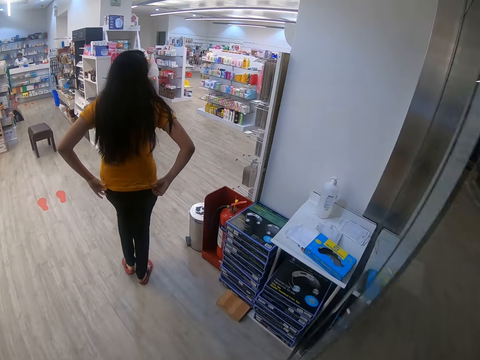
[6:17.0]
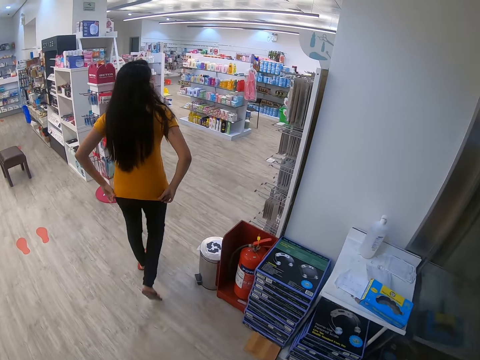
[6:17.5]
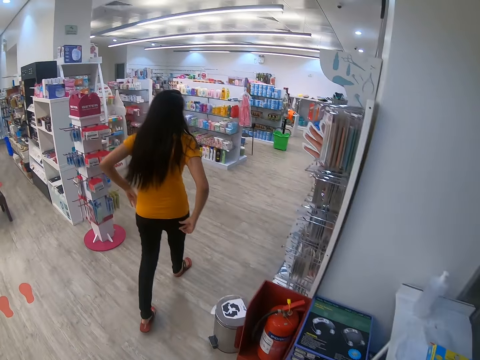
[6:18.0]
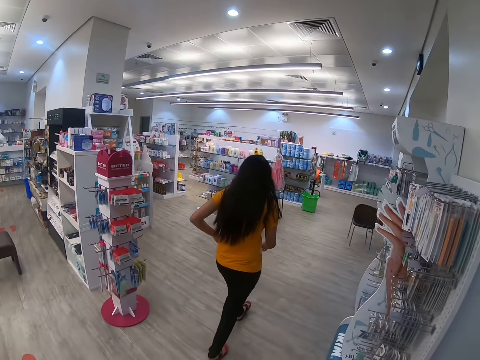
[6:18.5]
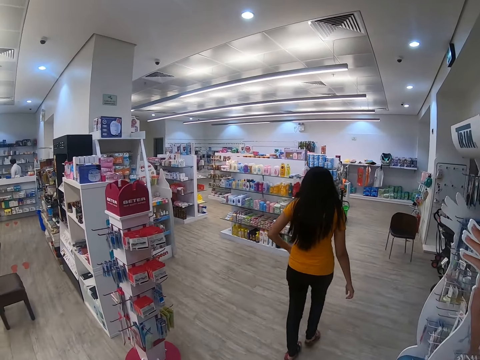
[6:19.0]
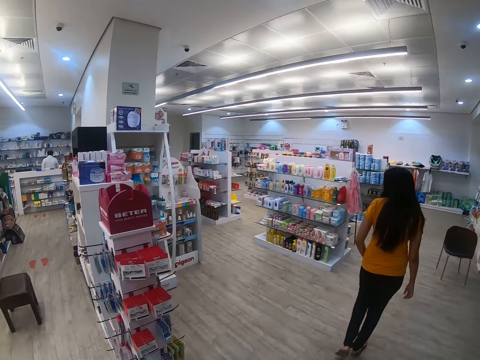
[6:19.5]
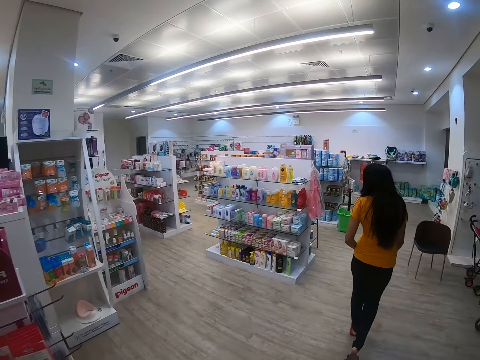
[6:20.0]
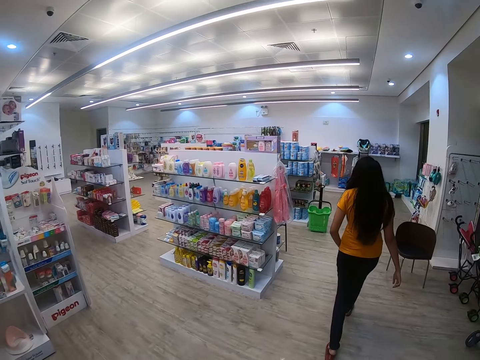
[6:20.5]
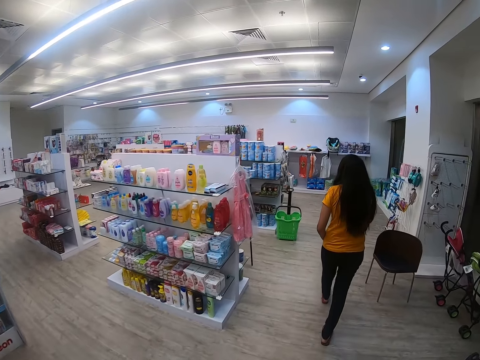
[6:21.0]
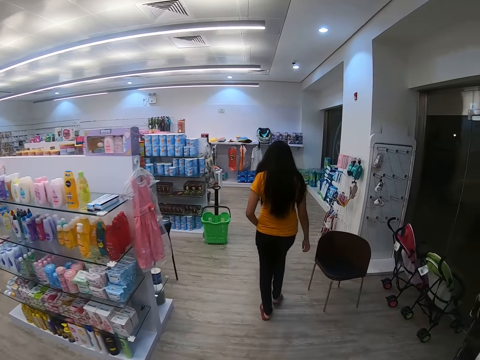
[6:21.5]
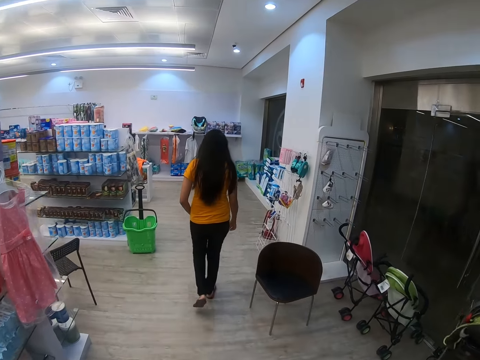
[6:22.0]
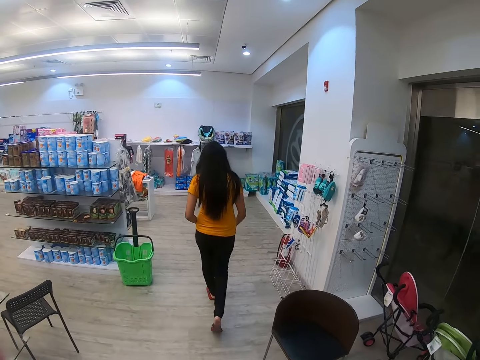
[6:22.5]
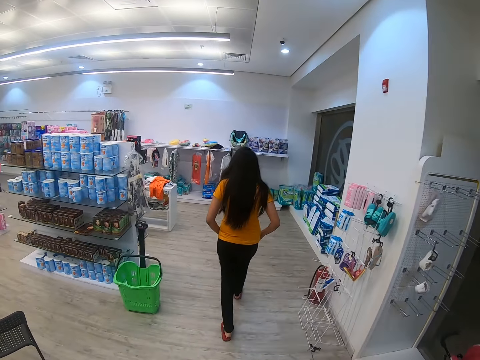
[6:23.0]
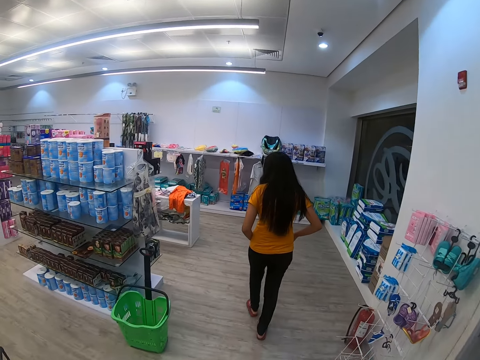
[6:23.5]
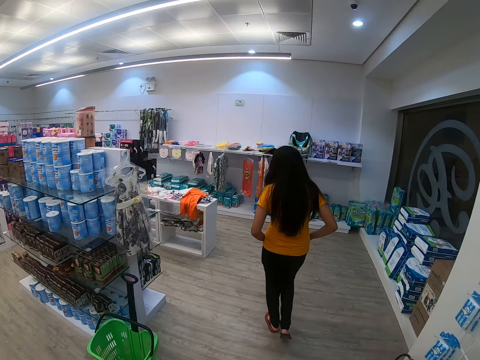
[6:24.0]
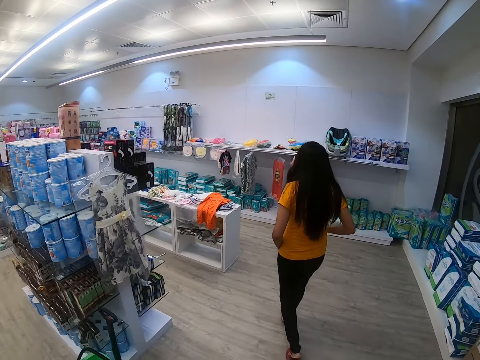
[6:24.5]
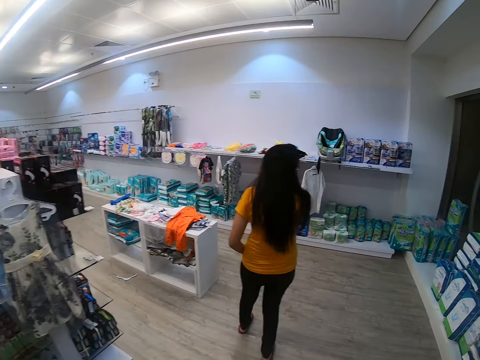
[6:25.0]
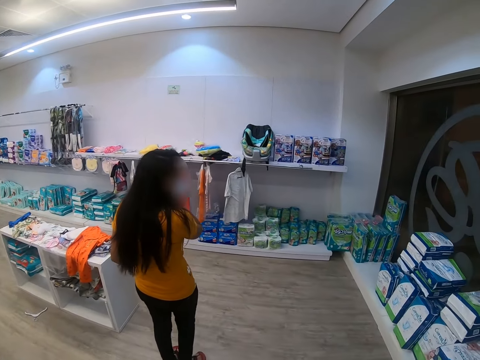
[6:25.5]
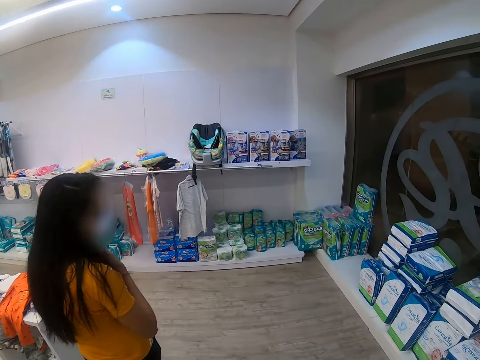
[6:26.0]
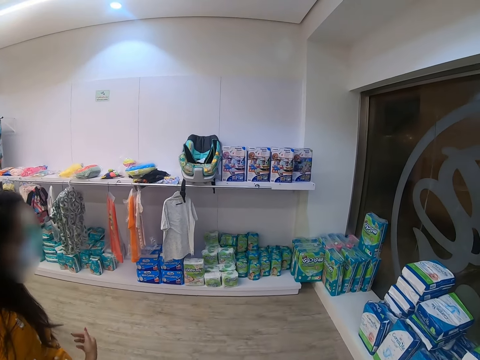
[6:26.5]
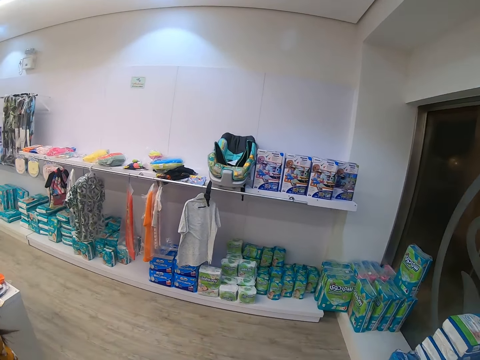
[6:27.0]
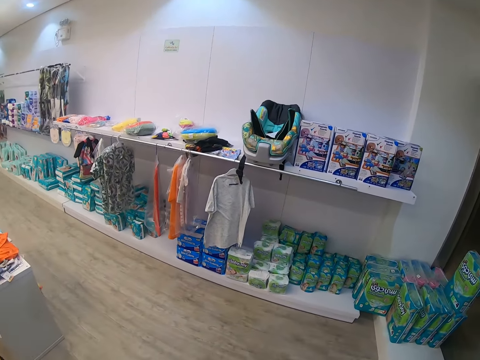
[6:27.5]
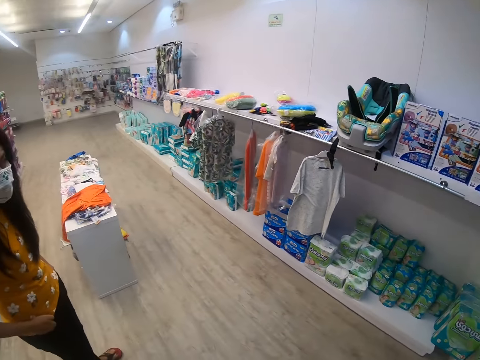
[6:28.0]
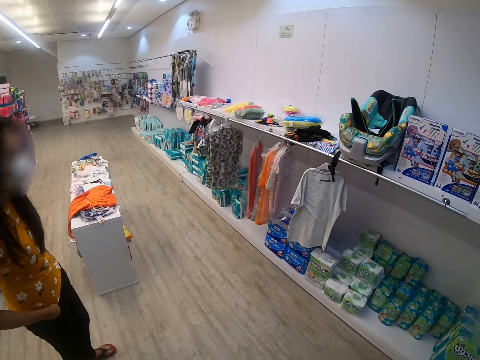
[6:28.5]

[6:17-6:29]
The camera wearer walks around the supermarket. A person straightens a blouse. The person walks in the supermarket. The person touches the face. The camera wearer looks around.

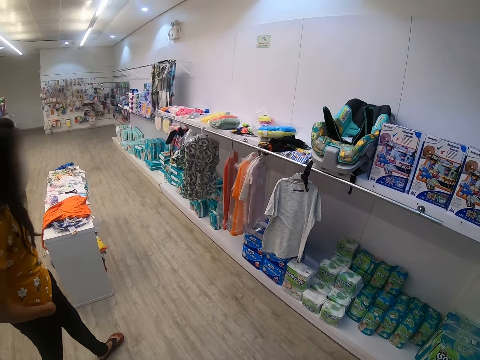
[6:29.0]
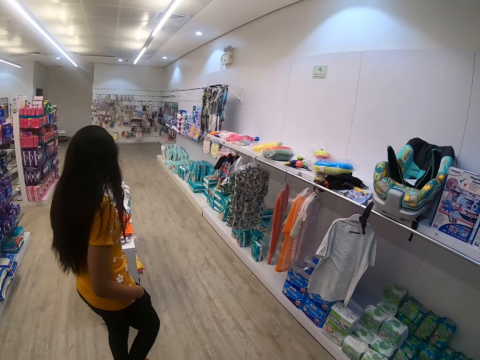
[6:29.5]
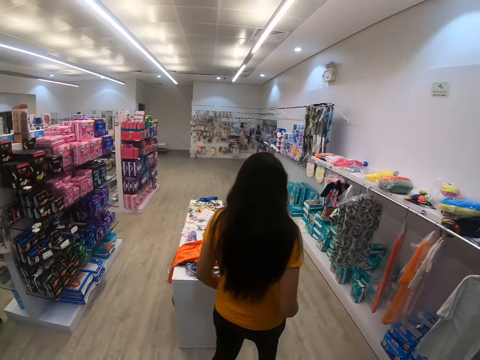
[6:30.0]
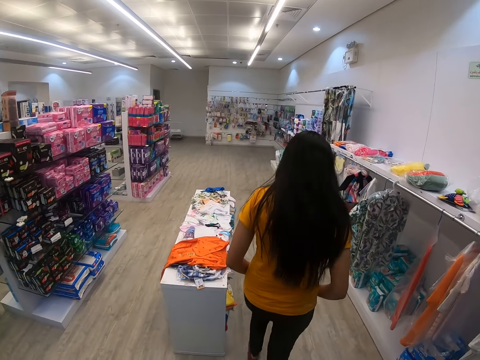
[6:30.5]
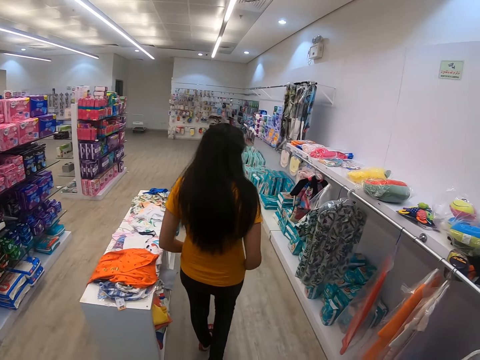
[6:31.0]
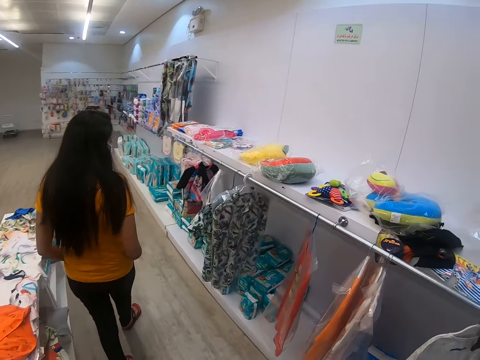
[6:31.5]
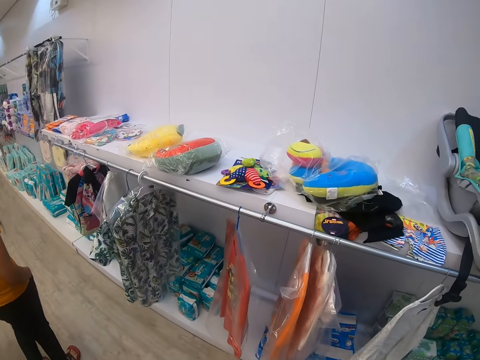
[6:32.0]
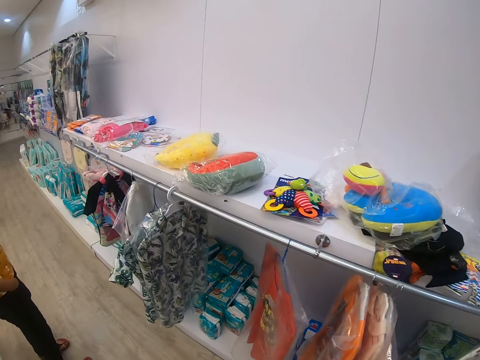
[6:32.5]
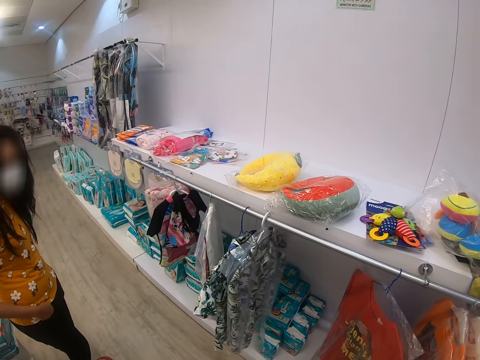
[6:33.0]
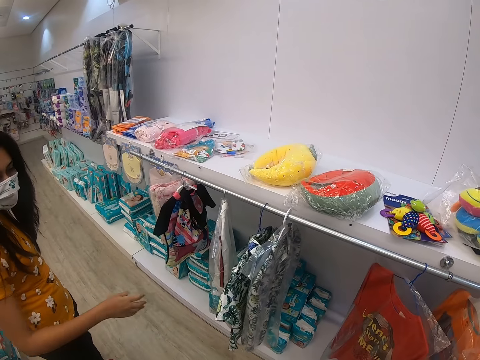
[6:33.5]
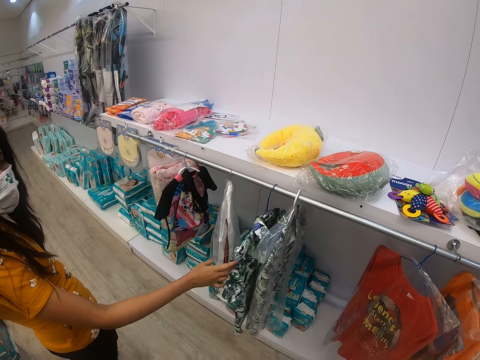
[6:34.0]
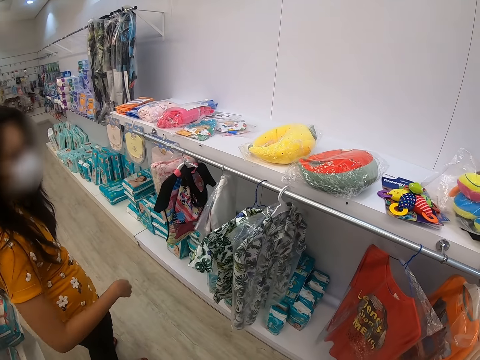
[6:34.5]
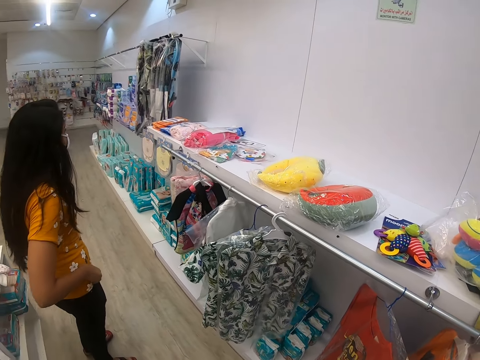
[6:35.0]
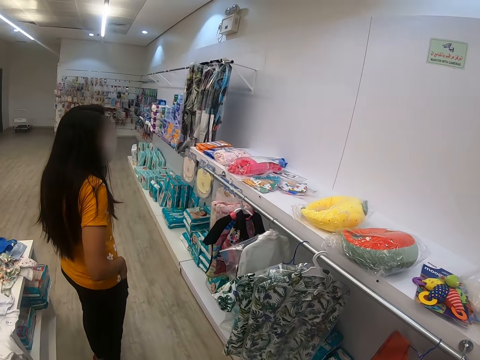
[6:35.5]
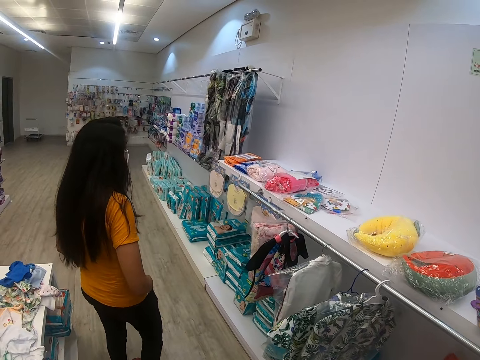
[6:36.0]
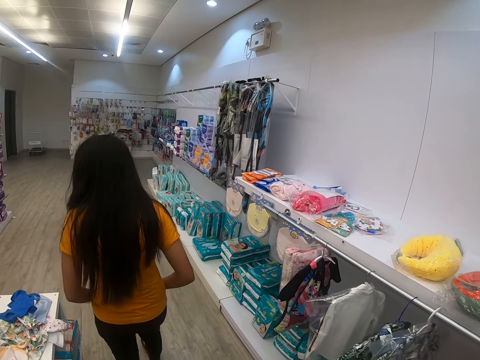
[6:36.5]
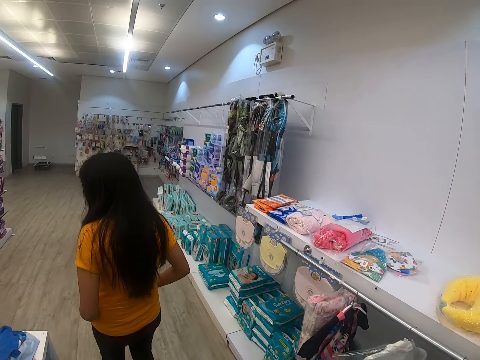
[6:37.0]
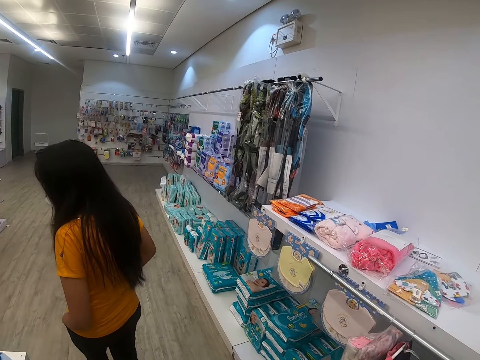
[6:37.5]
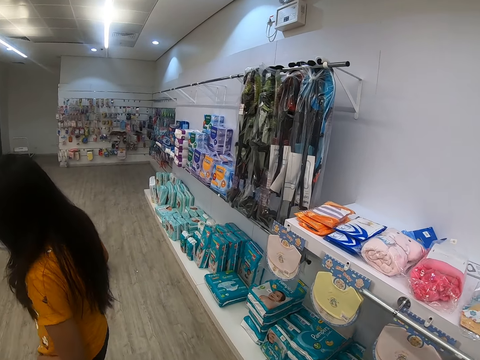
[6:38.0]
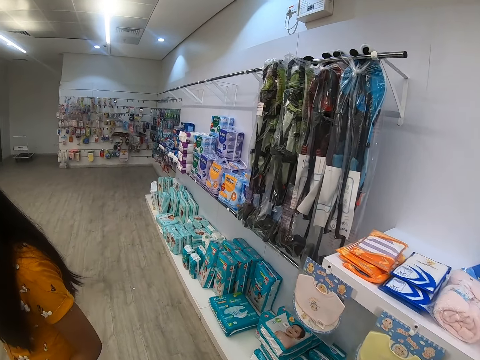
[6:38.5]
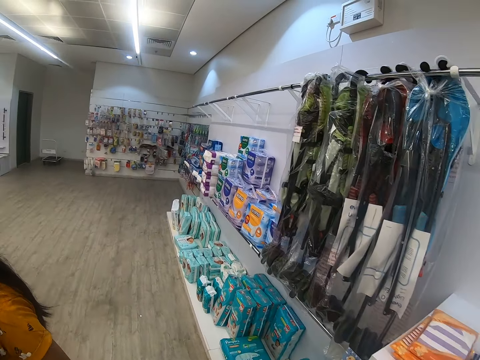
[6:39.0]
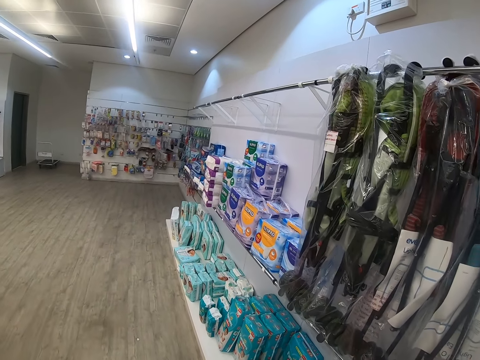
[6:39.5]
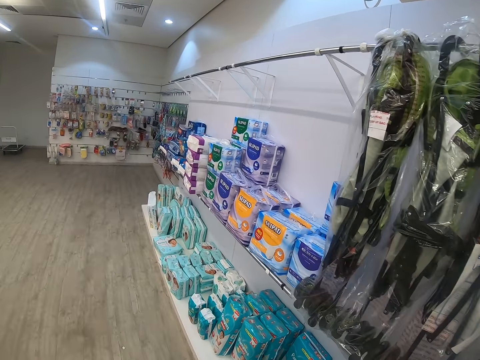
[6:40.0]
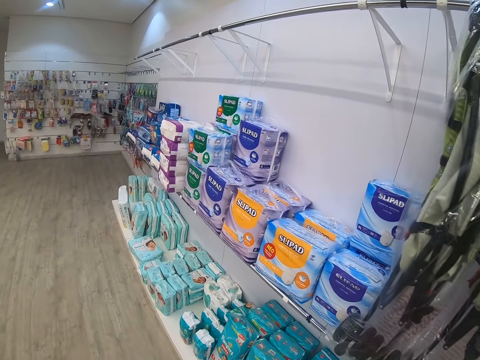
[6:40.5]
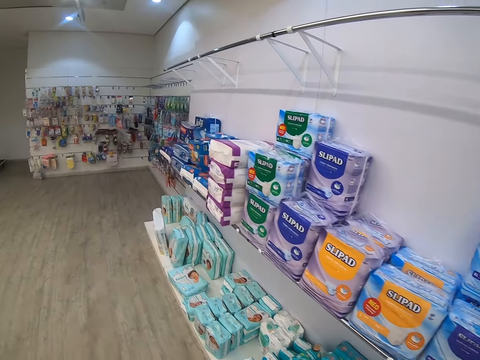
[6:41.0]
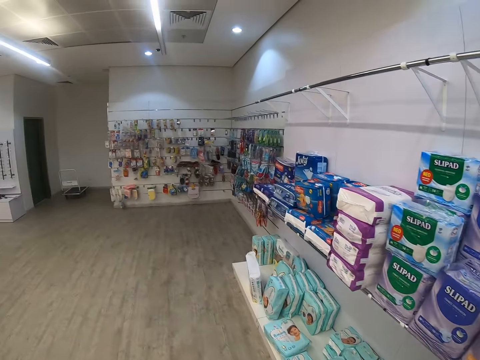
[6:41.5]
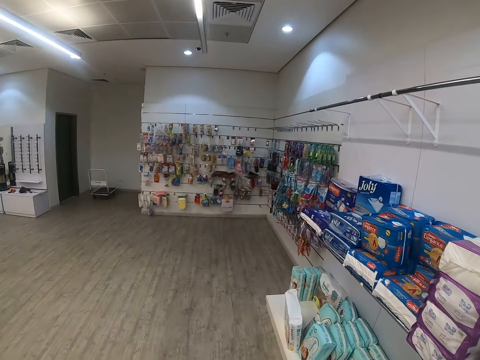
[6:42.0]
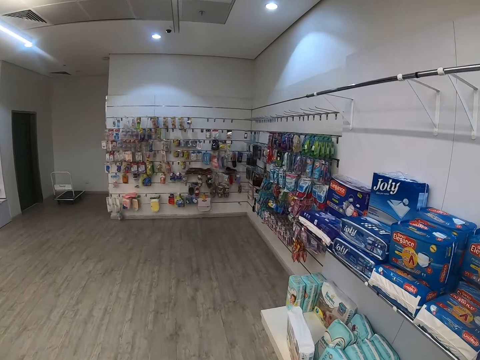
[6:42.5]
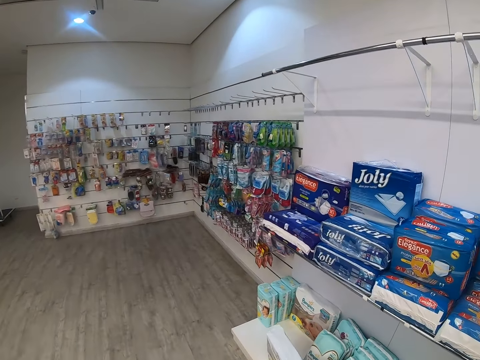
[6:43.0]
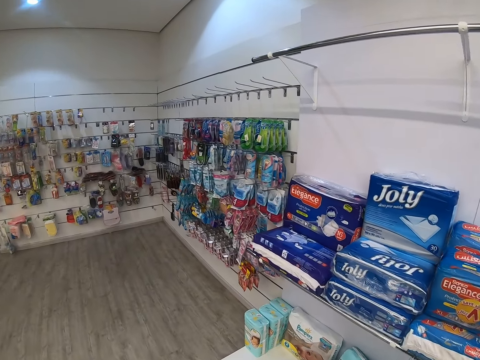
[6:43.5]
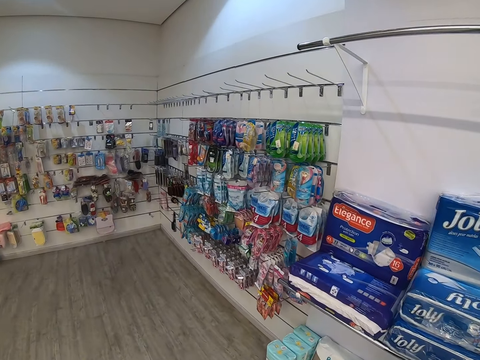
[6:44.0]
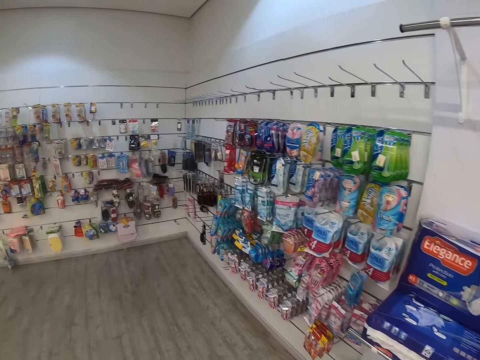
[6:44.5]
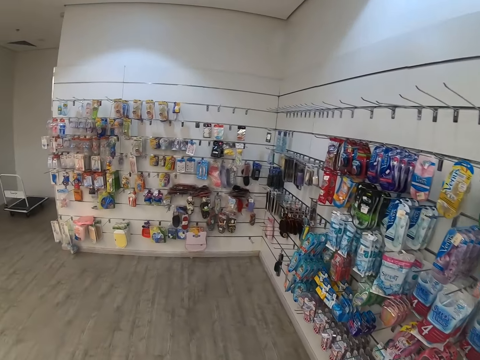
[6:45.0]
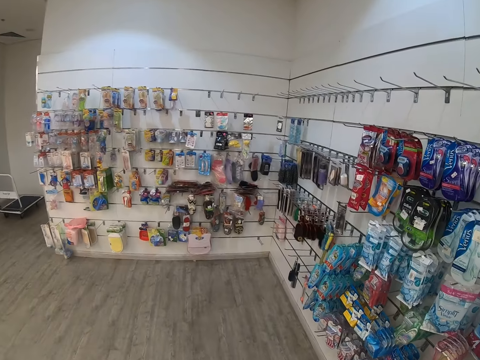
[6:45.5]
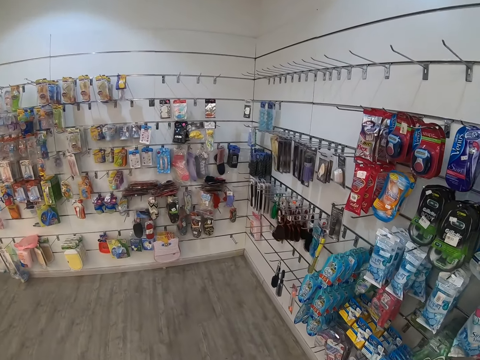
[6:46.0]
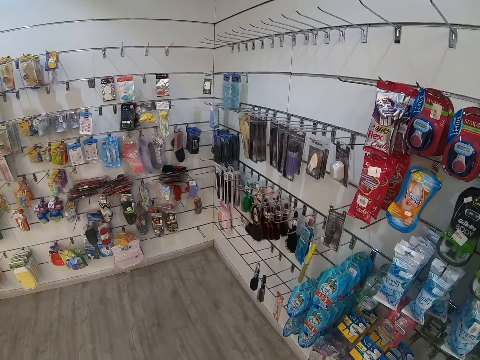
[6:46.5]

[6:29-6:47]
A woman walks in the supermarket. The woman looks around. The woman touches a shirt on a hanger. The woman looks around. The camera wearer walks around the supermarket. They look around.
